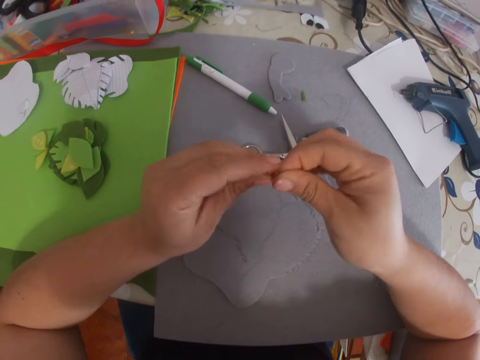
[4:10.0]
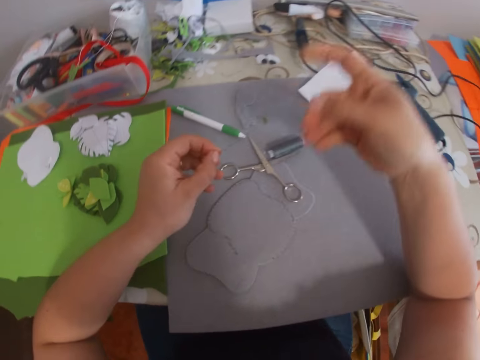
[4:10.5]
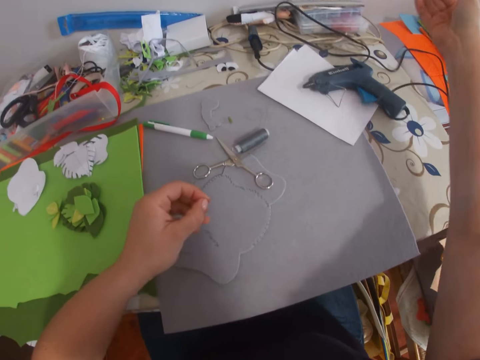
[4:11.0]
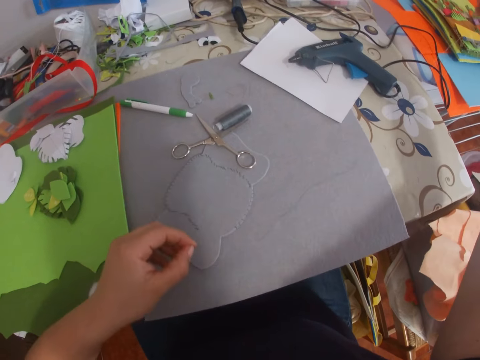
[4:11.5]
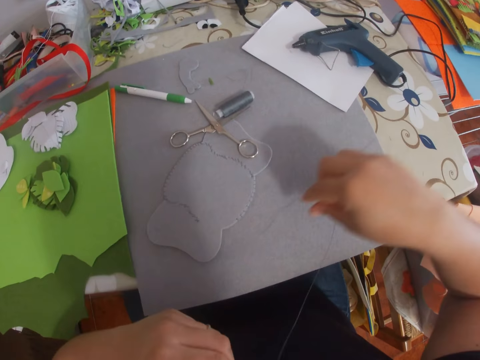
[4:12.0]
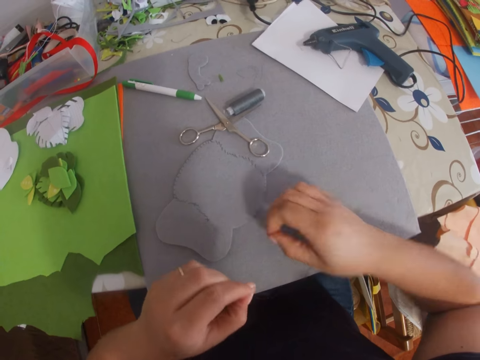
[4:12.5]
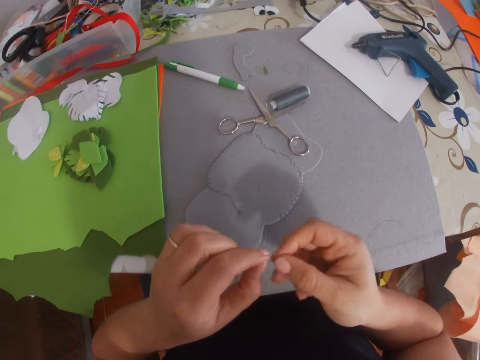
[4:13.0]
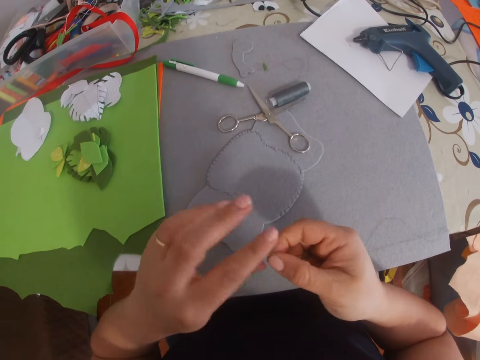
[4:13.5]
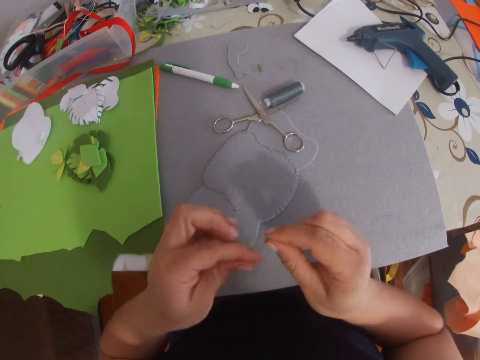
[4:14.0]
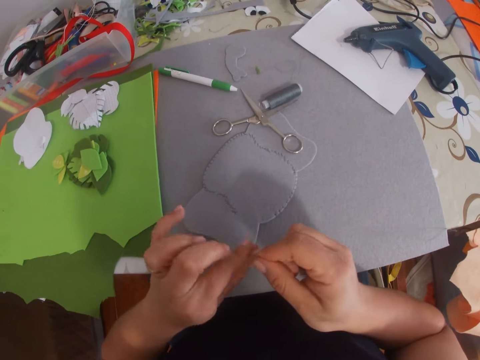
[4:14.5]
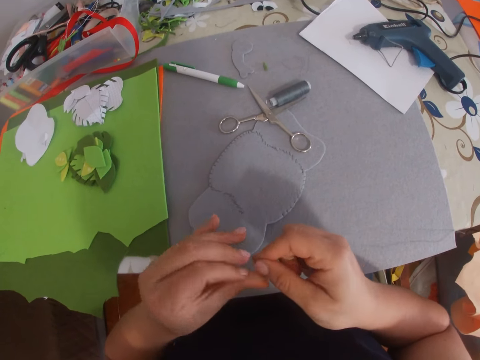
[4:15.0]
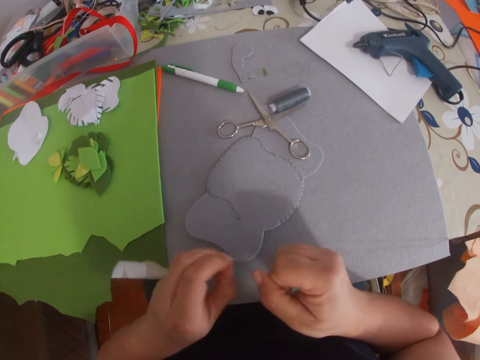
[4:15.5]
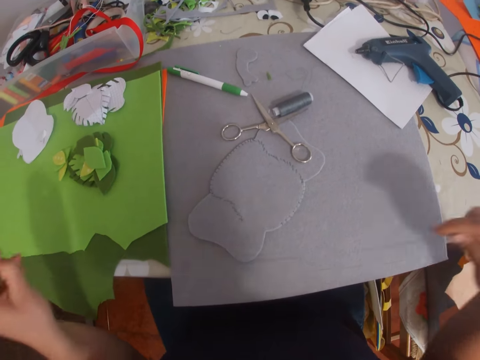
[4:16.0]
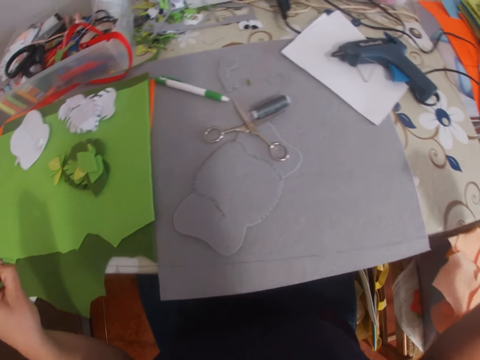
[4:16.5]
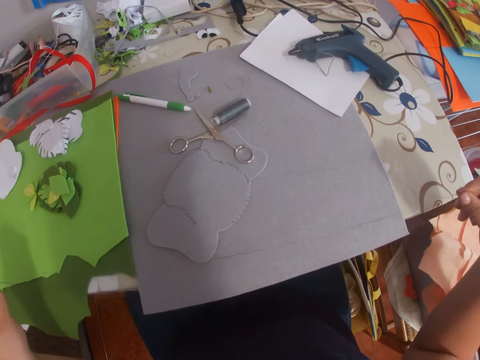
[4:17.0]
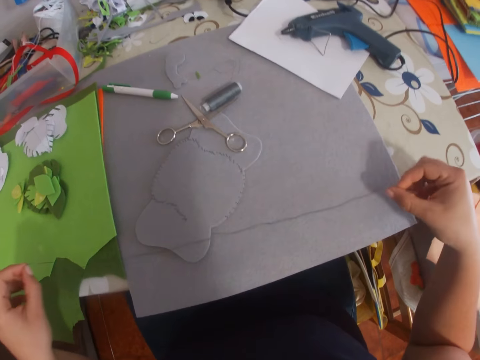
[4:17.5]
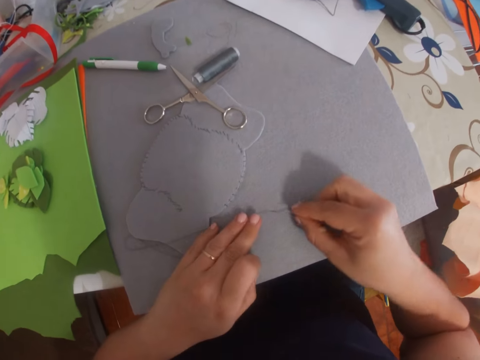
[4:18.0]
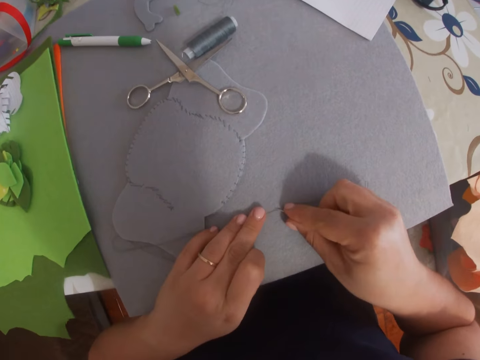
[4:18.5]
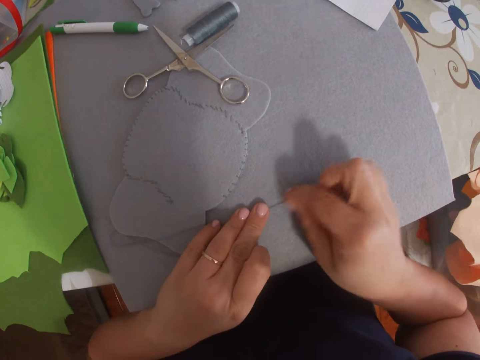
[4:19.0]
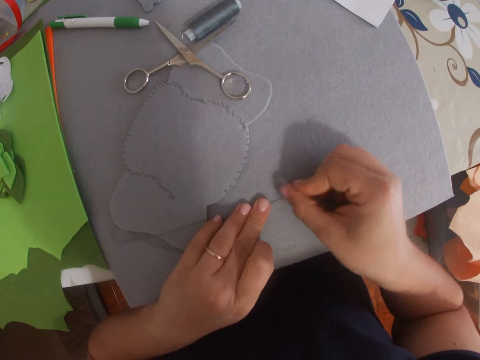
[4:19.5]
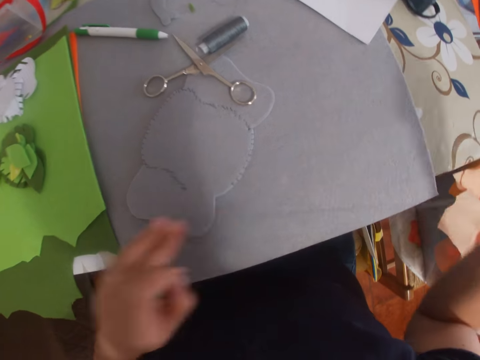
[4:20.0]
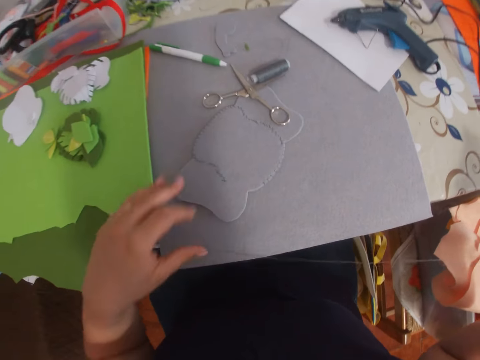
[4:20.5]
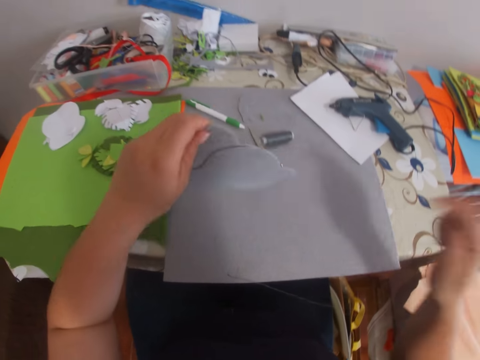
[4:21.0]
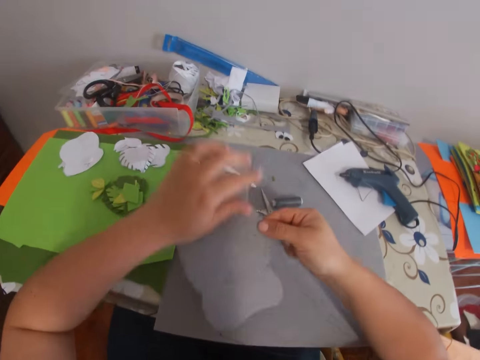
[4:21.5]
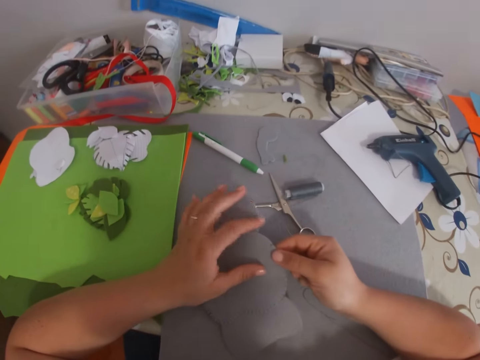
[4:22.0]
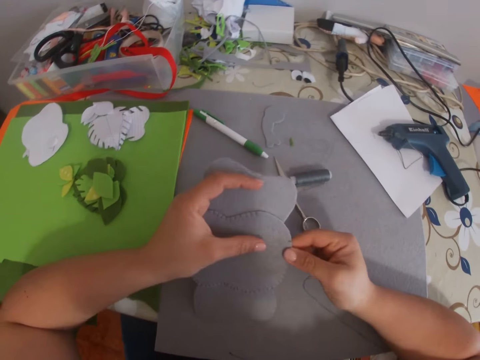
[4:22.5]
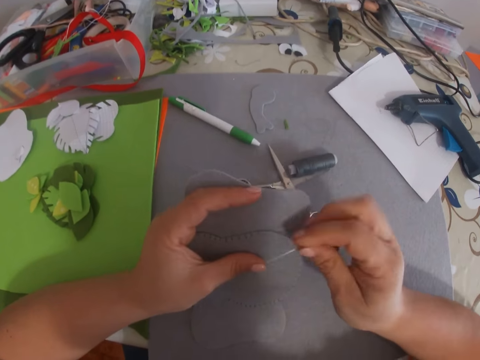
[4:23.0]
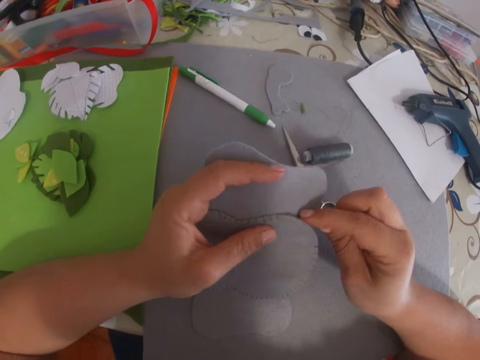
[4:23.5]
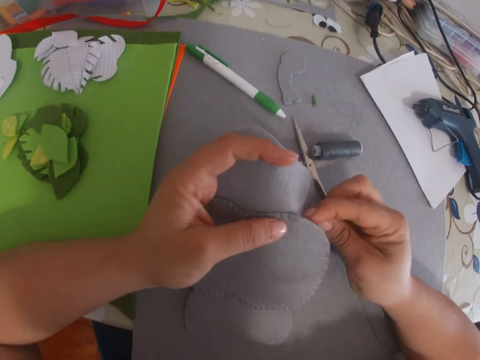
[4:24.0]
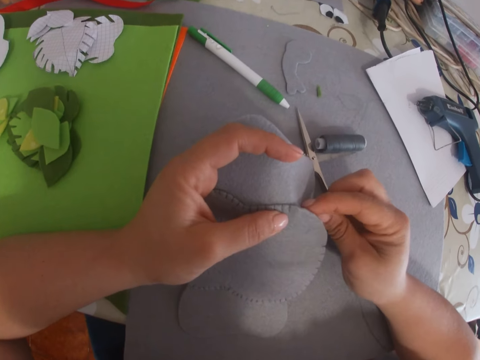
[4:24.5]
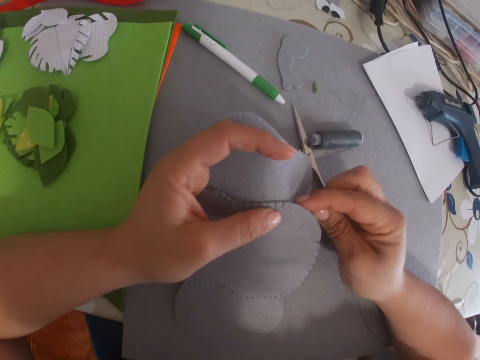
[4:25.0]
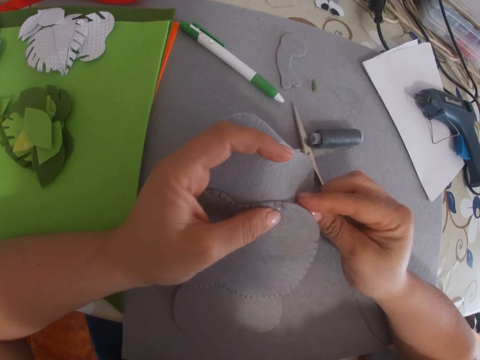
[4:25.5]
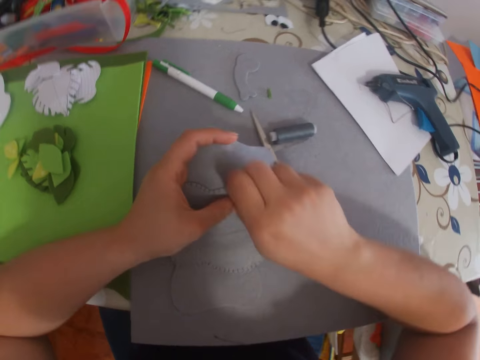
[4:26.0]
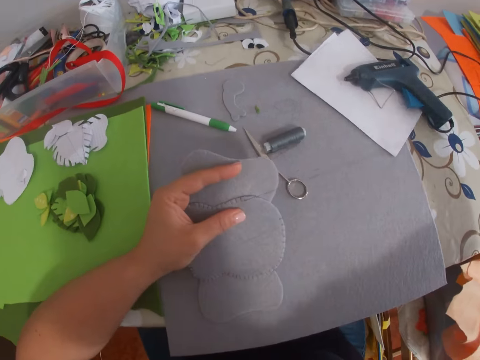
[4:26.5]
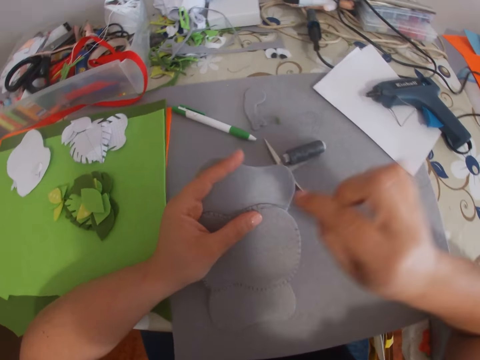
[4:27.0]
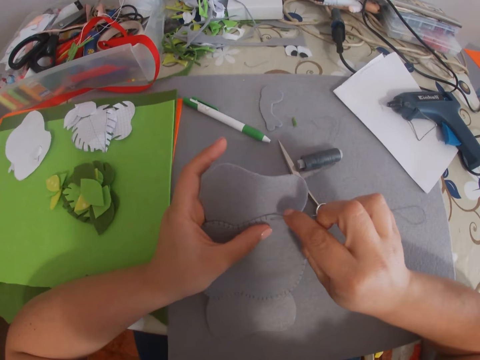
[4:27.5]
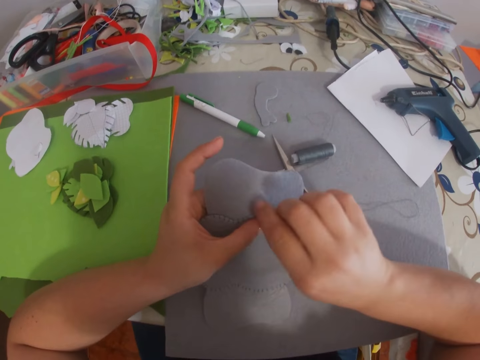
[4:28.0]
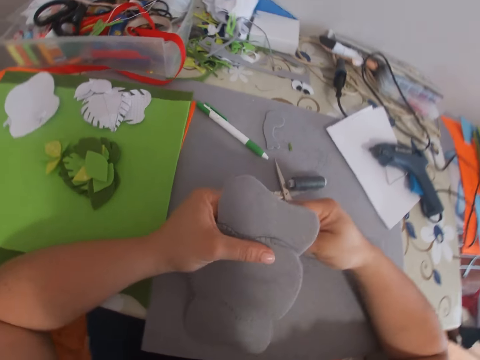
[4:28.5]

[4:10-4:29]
The camera wearer stretches the needle. They tie the thread ends together. They stretch the thread. They adjust the thread attached to the needle. They pick up the craft on the table. They sew the craft with the needle and thread.

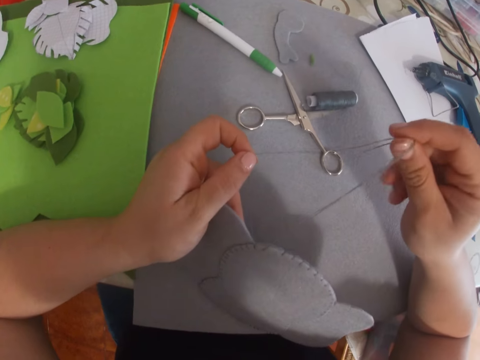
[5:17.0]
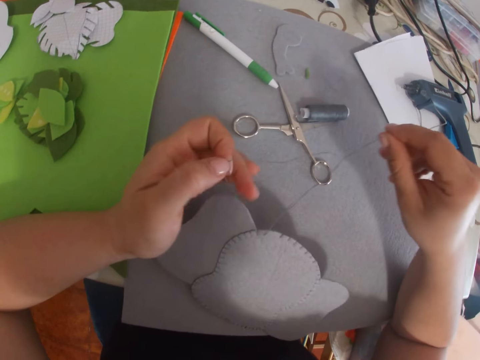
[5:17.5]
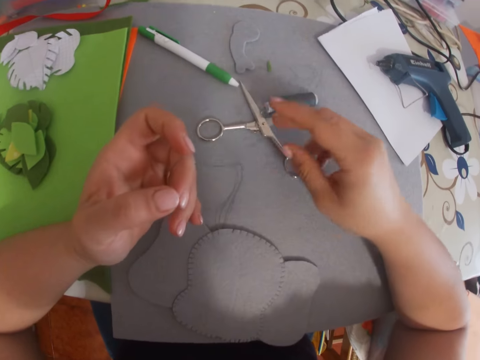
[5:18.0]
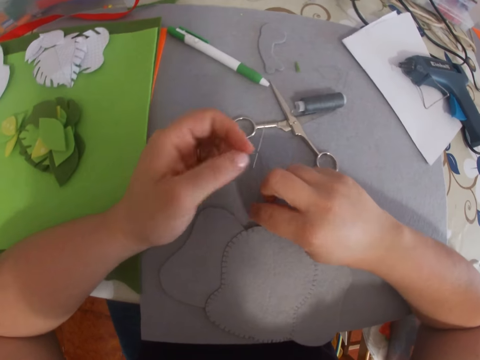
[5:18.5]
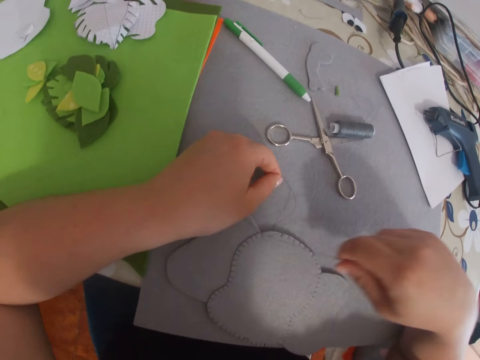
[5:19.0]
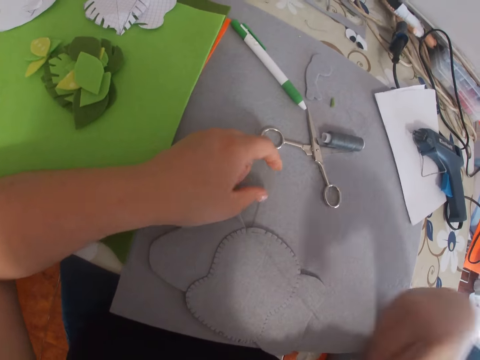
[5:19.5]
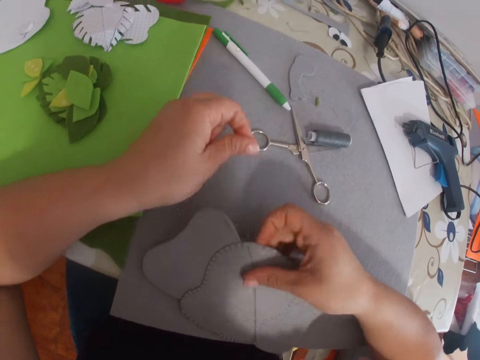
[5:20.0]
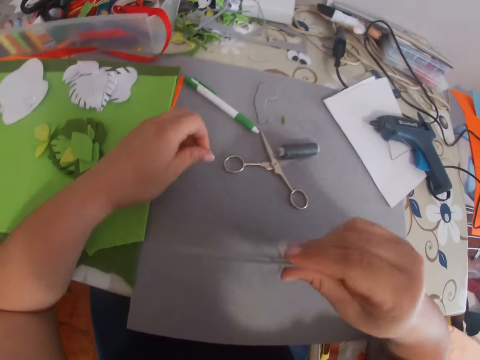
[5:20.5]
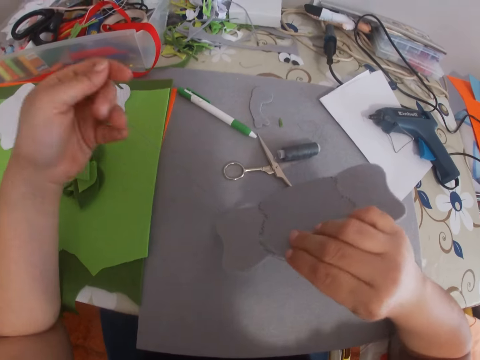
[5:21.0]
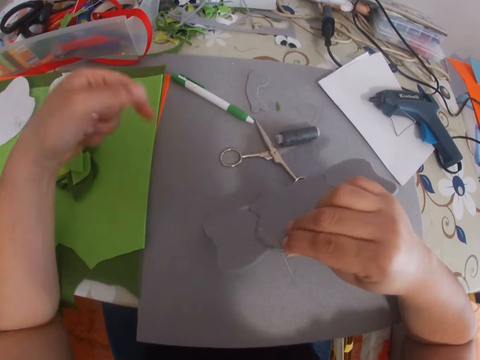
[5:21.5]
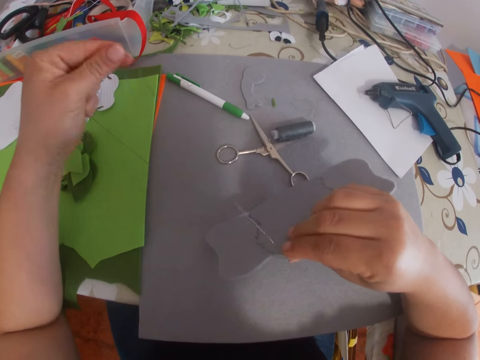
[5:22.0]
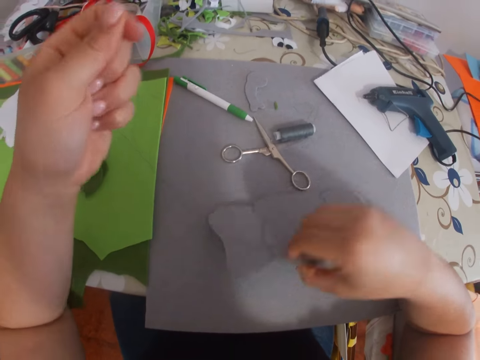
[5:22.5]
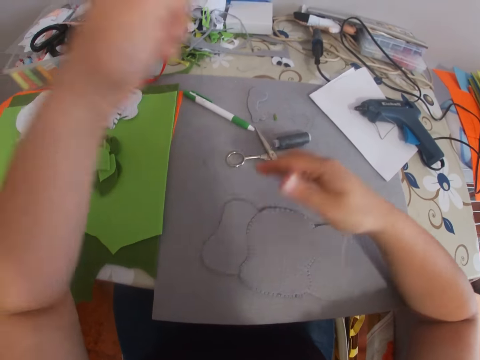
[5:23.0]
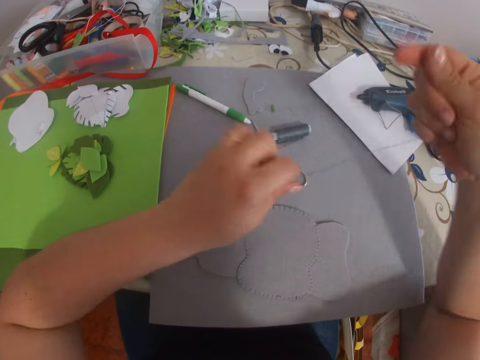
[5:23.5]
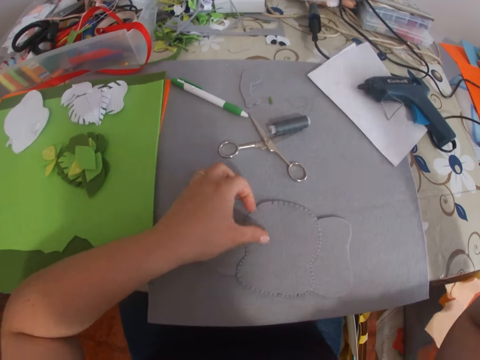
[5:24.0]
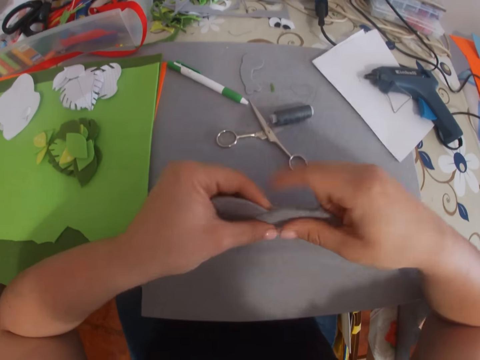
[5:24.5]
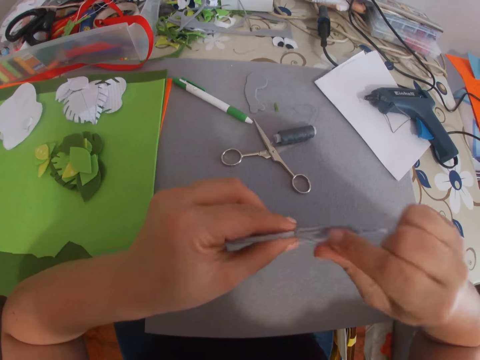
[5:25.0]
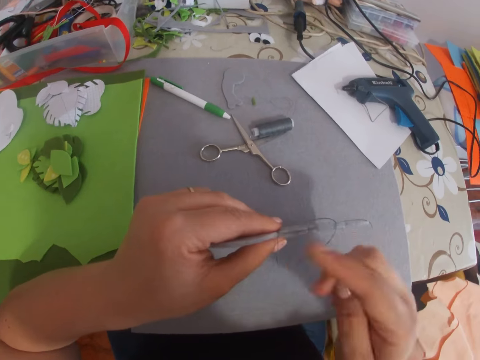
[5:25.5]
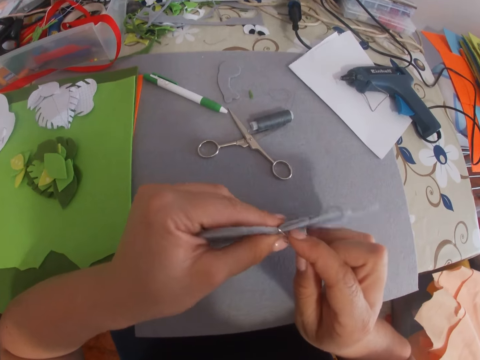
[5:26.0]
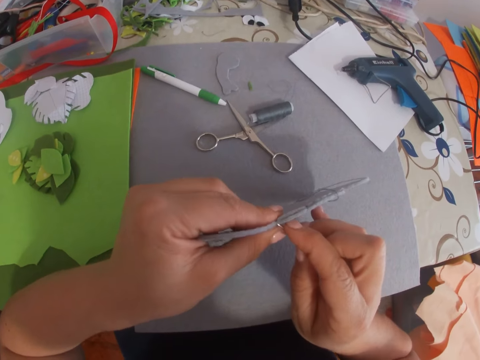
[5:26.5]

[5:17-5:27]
The camera wearer holds the thread.
